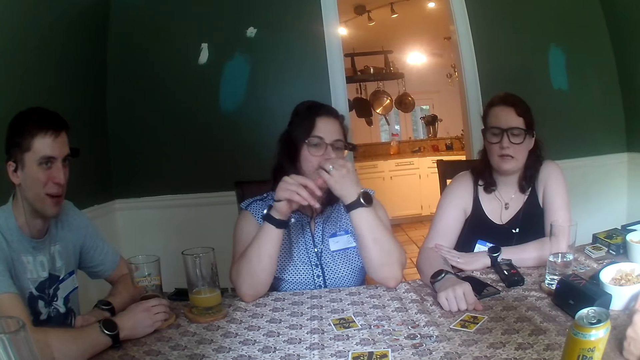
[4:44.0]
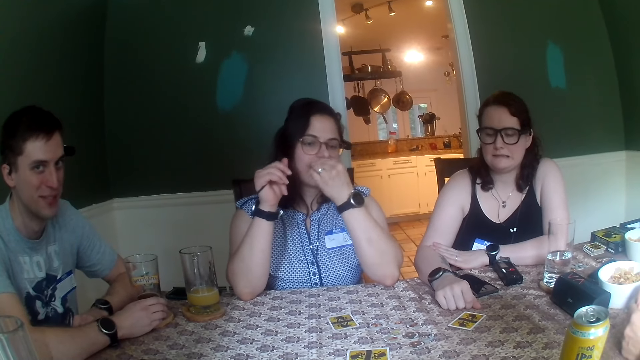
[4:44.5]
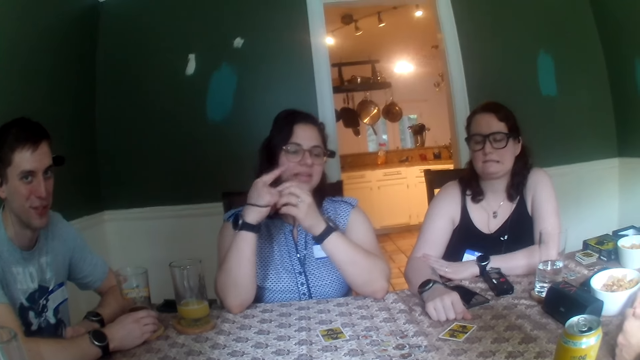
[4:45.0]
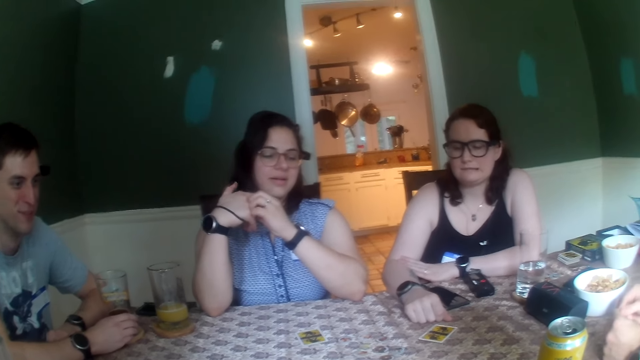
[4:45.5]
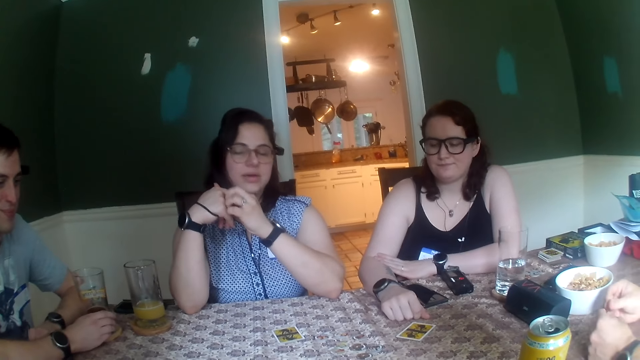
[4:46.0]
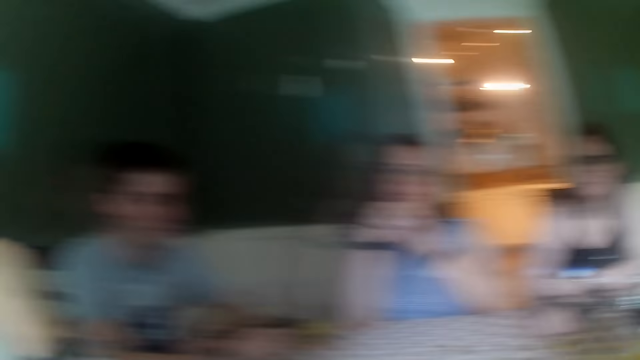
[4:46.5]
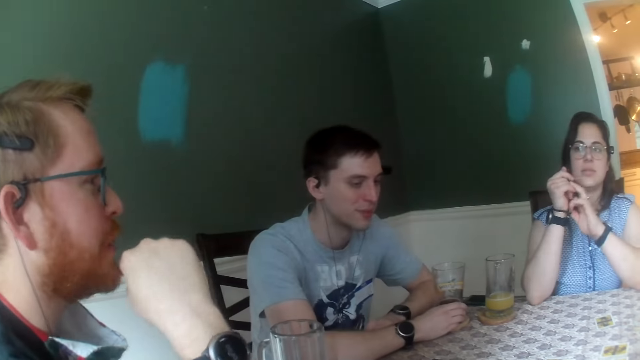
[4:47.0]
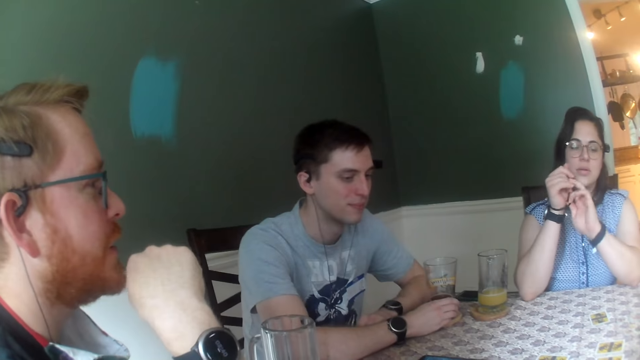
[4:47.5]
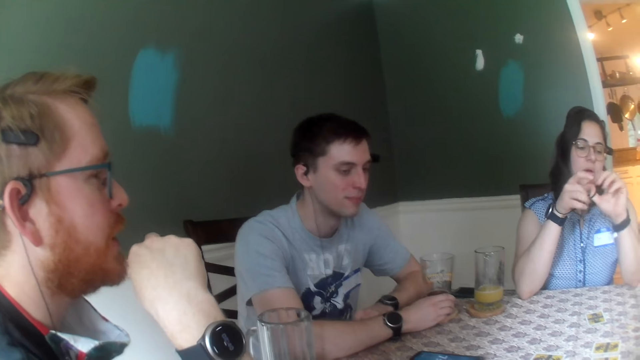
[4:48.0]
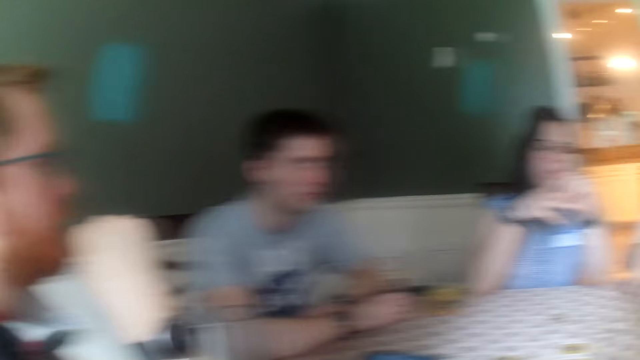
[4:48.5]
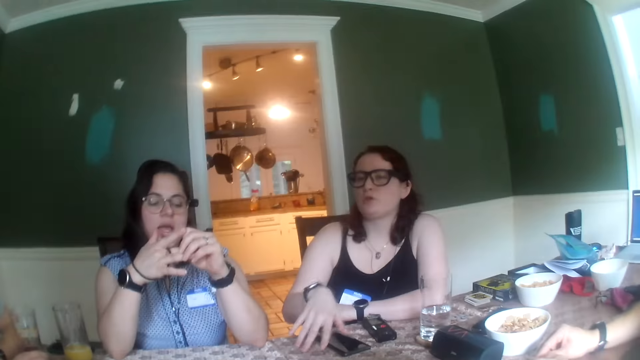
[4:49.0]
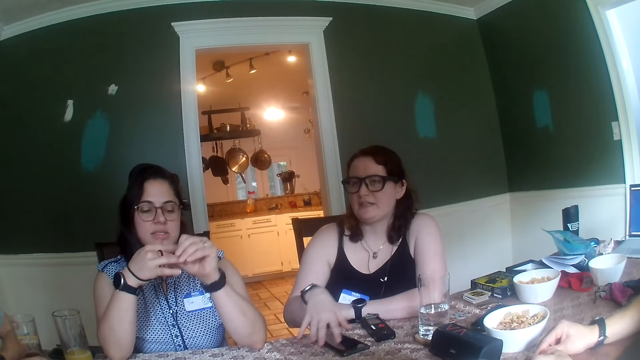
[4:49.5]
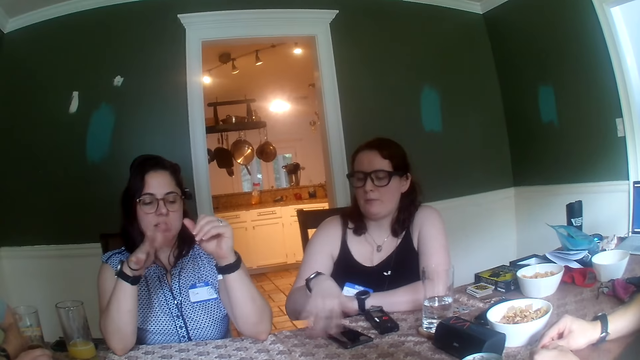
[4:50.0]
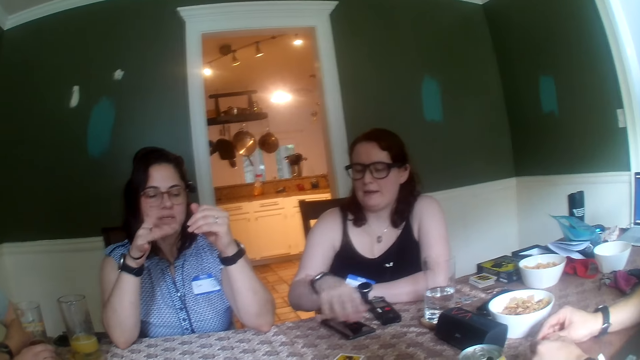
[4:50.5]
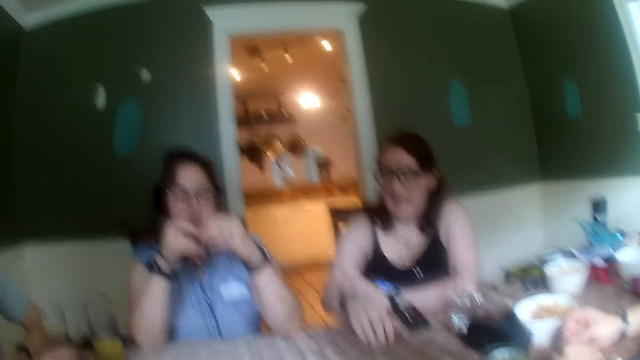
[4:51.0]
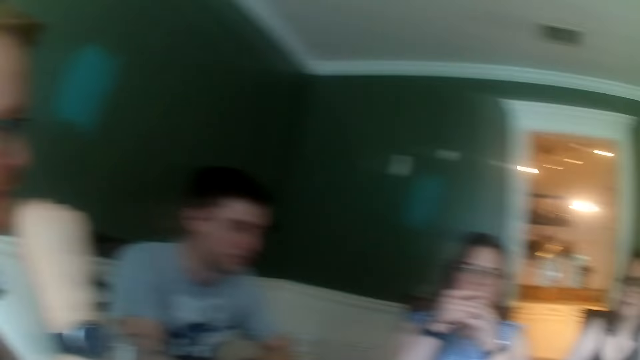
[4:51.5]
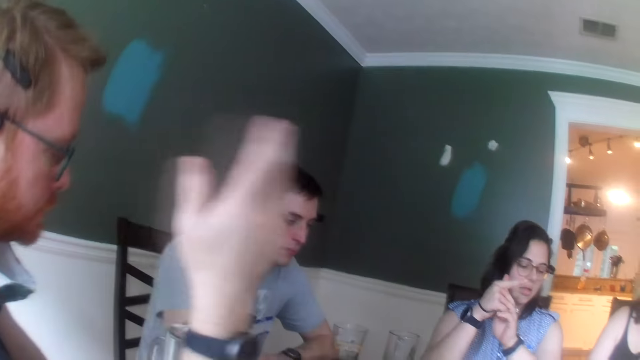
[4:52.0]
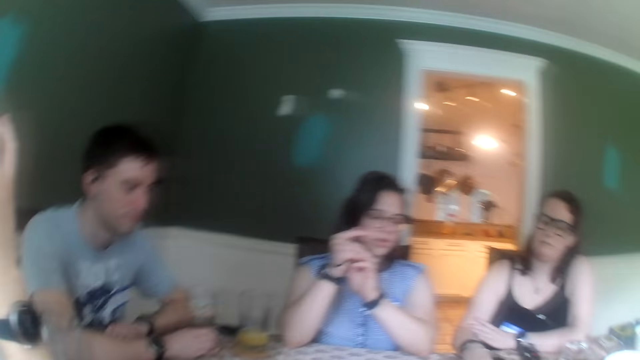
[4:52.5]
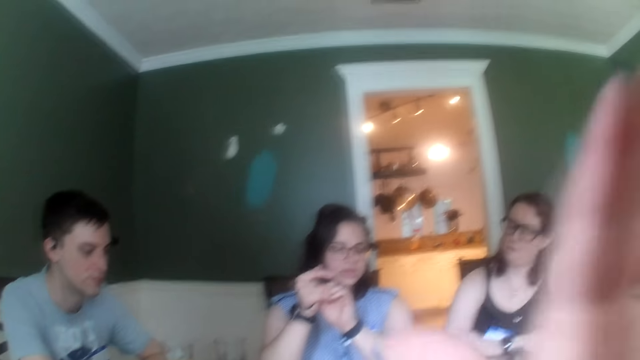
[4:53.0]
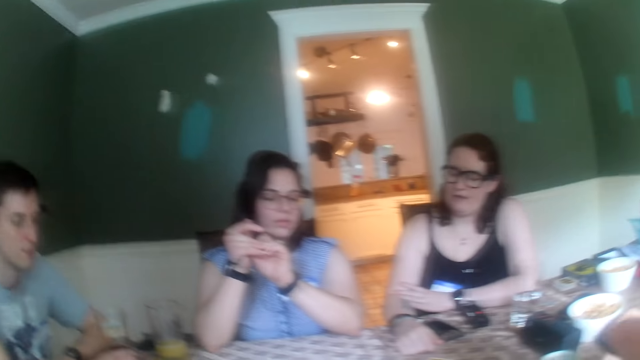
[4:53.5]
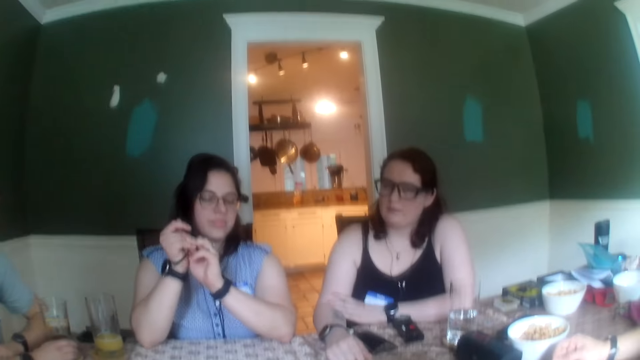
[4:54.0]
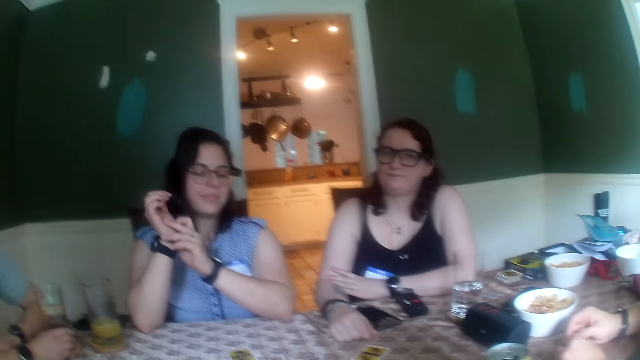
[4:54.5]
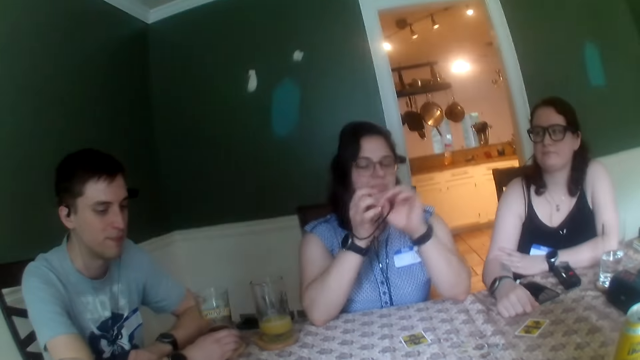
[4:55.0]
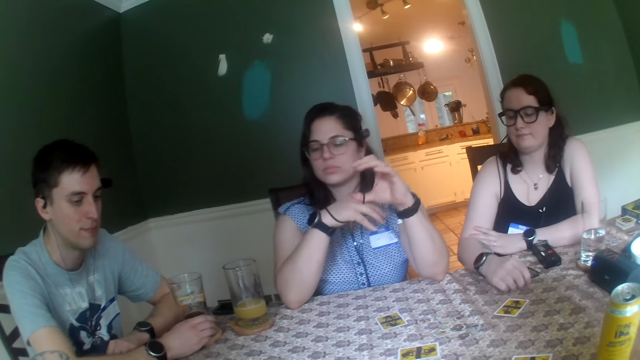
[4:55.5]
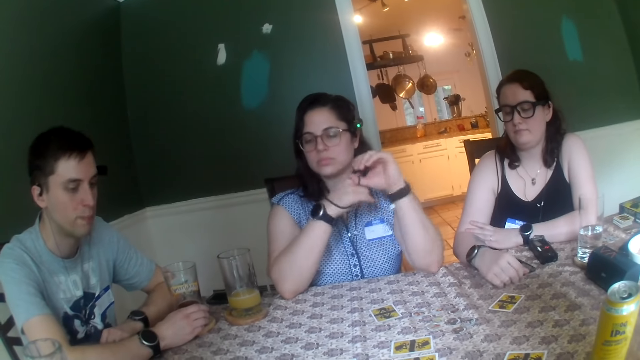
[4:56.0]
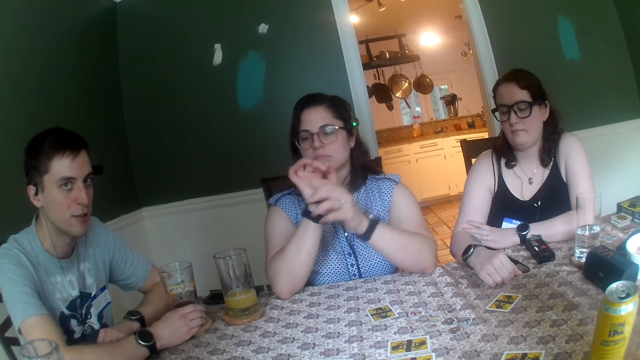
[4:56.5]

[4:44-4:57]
The camera wearer raises her right hand towards her face.

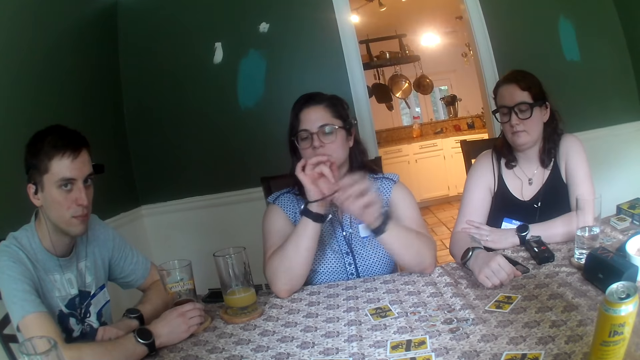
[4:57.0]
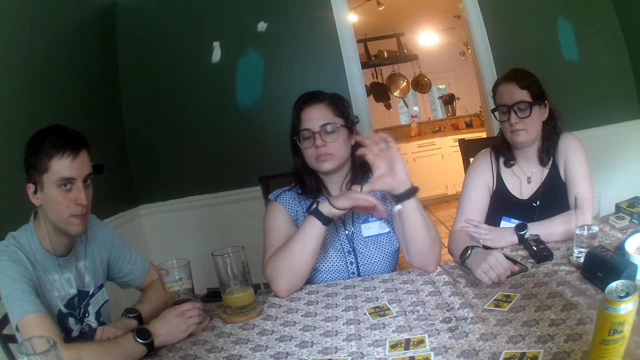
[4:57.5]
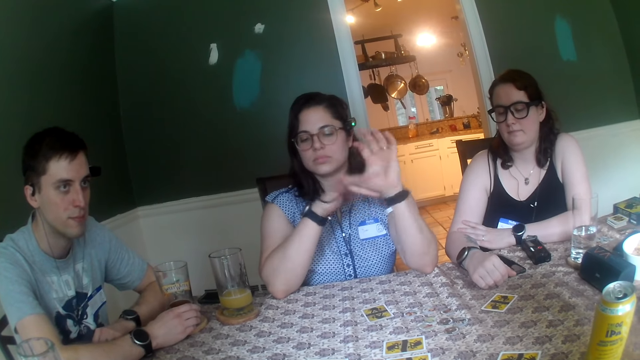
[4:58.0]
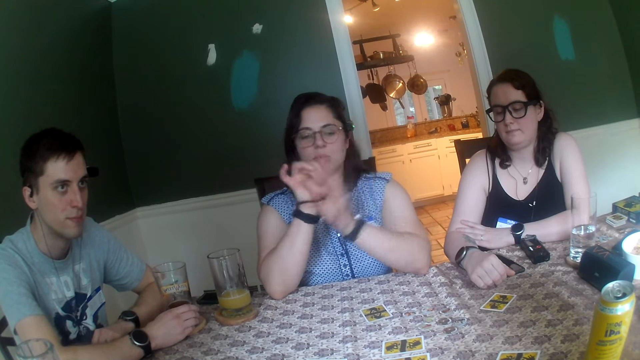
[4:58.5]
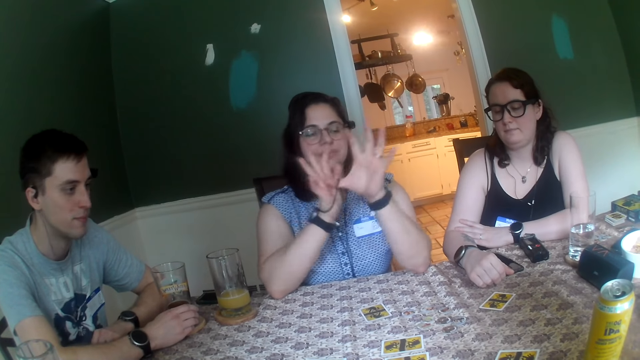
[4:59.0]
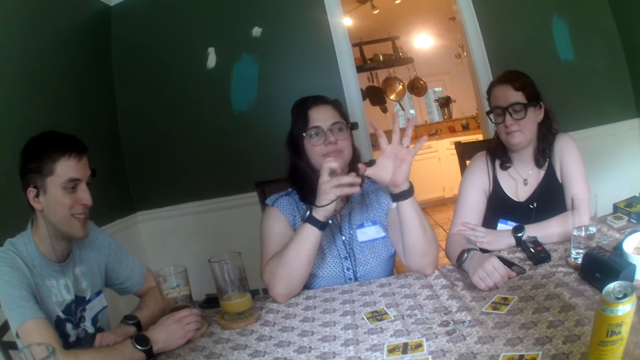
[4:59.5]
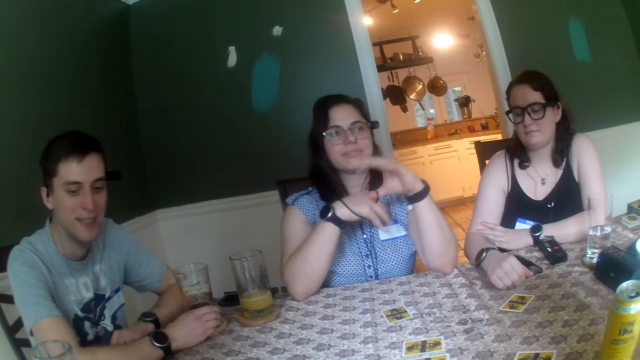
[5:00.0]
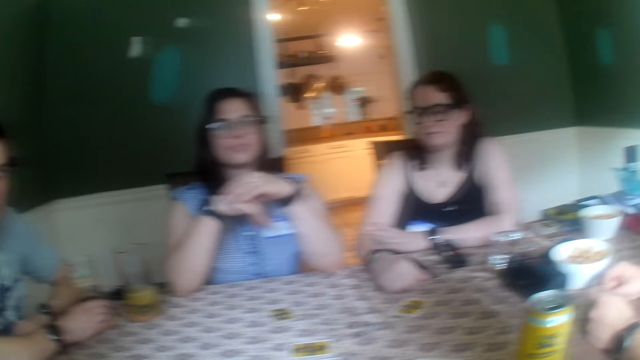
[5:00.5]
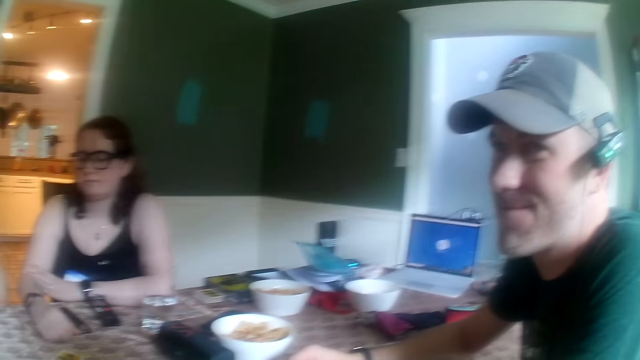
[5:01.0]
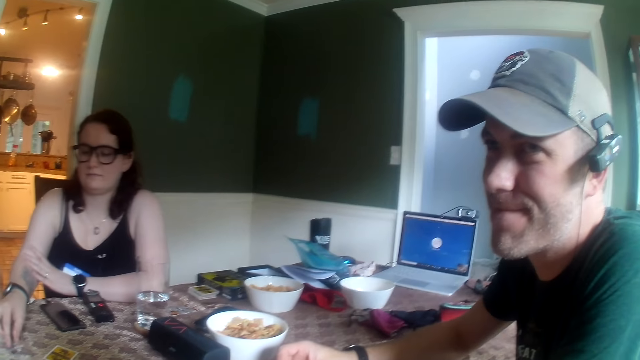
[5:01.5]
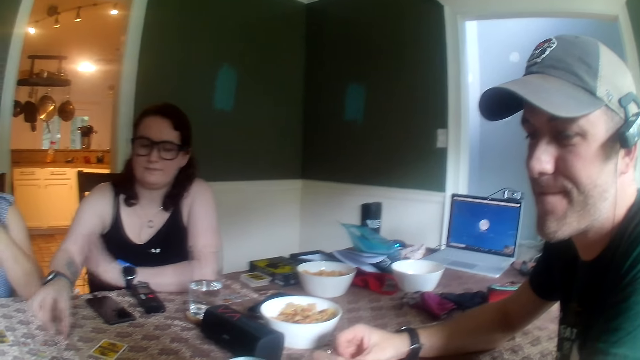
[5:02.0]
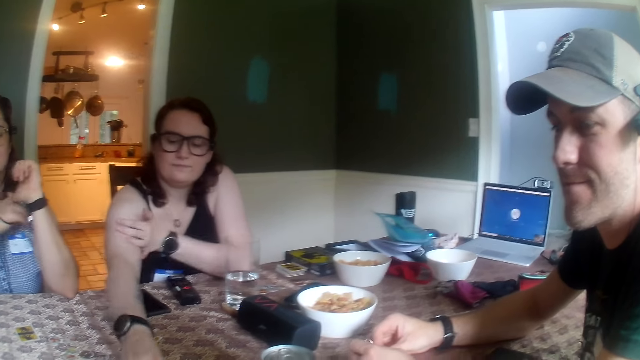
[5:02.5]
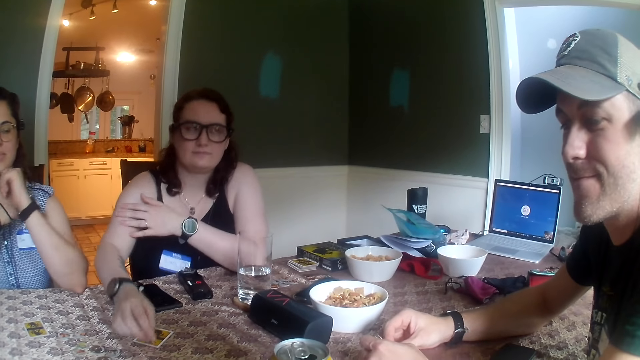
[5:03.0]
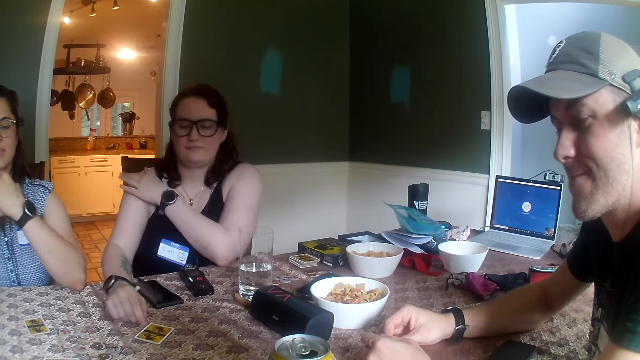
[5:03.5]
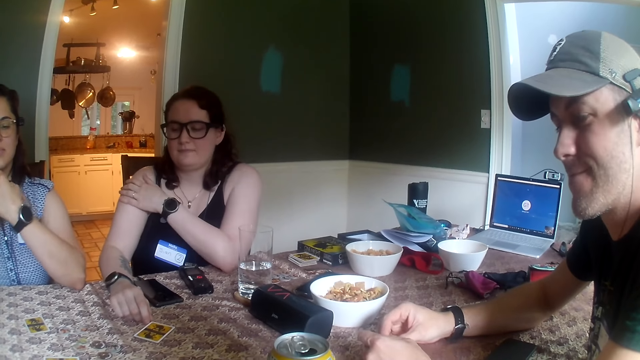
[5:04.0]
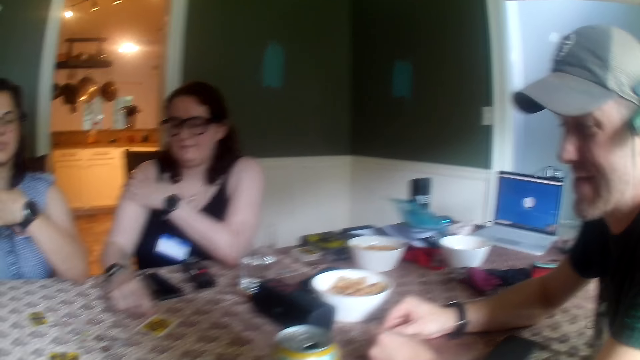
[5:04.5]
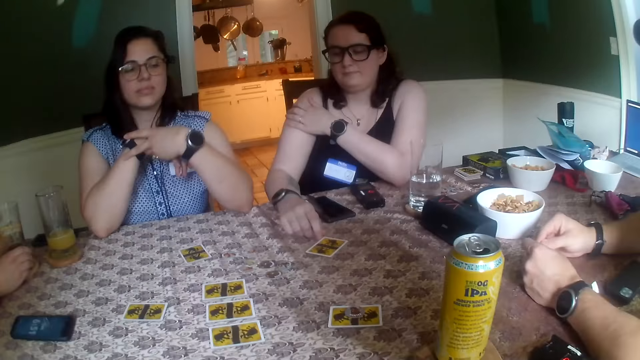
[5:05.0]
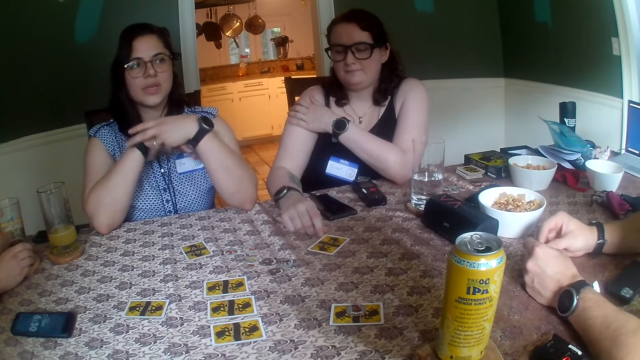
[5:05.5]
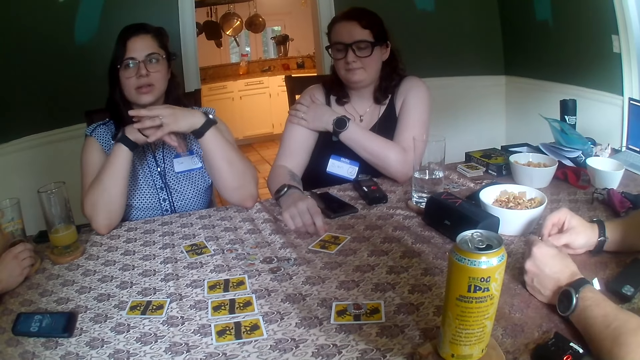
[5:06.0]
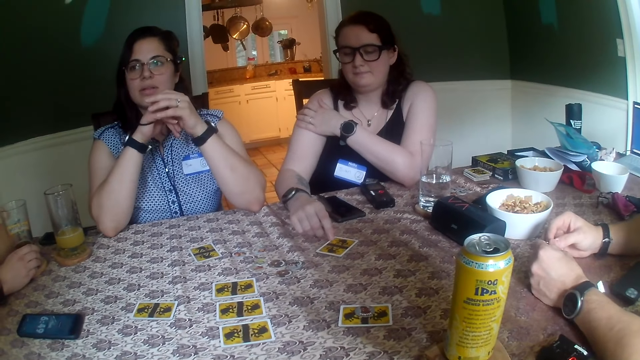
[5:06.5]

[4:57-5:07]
A woman touches a coin on the table with her right hand. The woman drops the coin in her right hand on the table. A man holds a glass of juice with his right hand.
